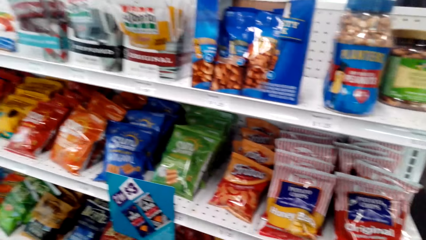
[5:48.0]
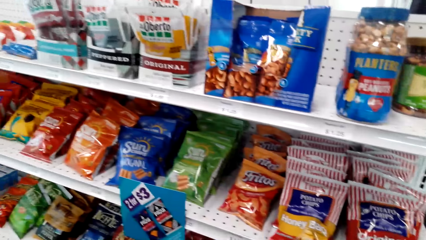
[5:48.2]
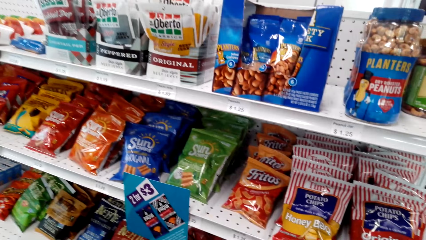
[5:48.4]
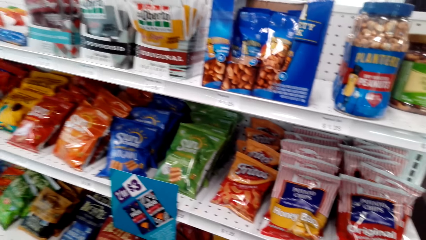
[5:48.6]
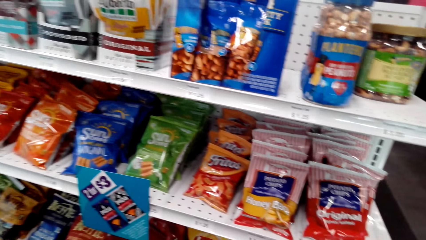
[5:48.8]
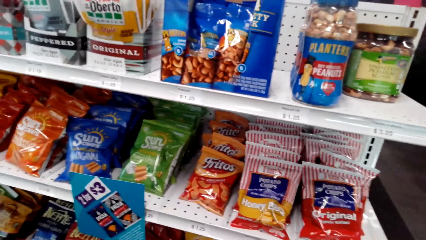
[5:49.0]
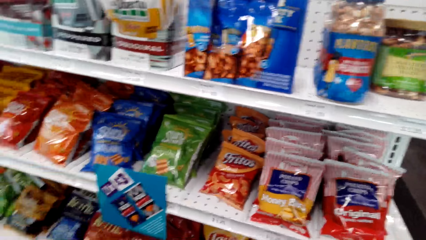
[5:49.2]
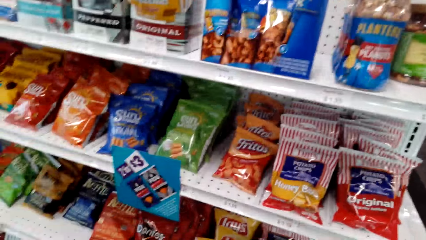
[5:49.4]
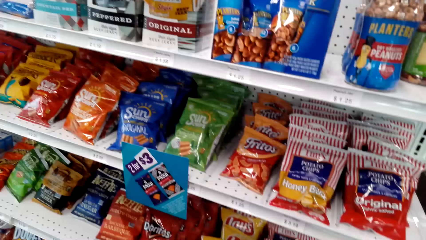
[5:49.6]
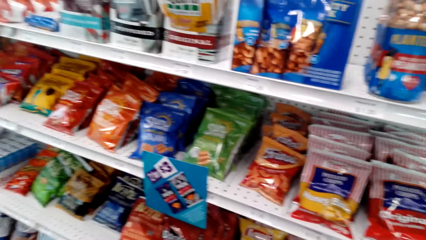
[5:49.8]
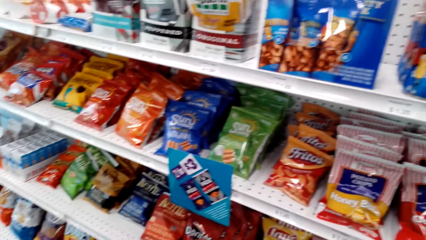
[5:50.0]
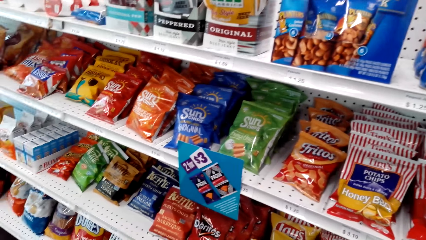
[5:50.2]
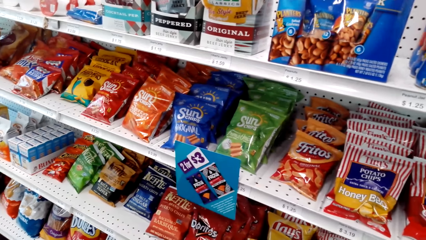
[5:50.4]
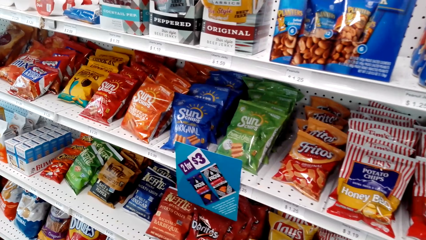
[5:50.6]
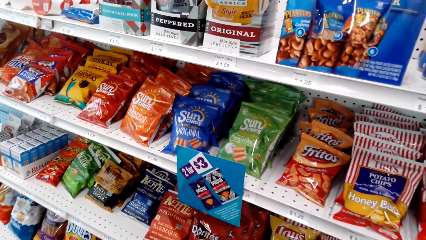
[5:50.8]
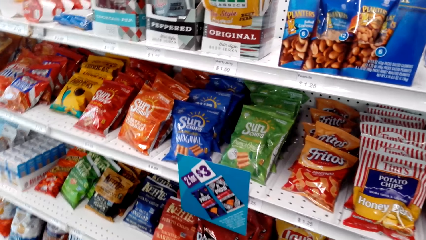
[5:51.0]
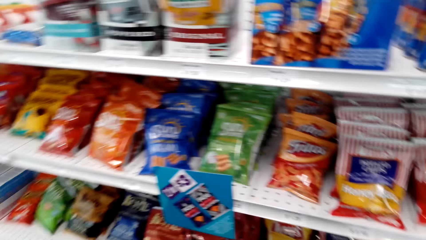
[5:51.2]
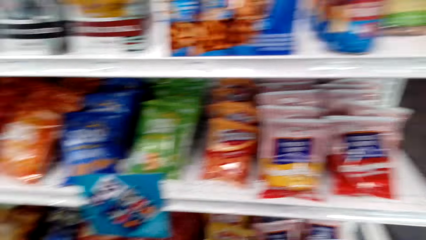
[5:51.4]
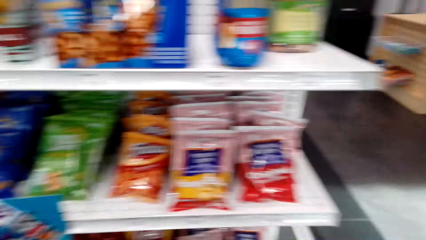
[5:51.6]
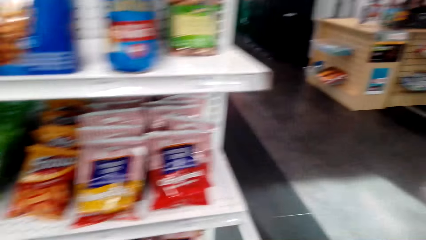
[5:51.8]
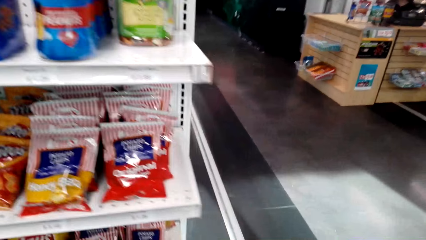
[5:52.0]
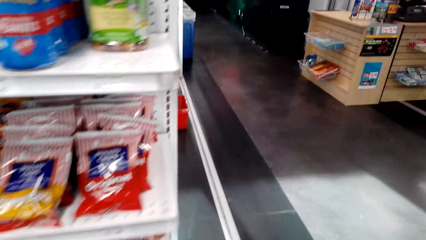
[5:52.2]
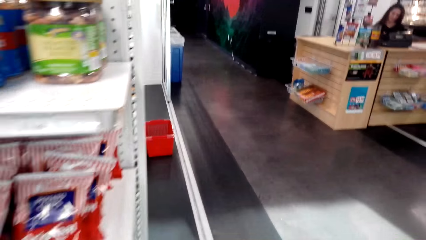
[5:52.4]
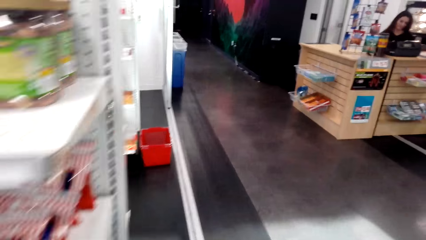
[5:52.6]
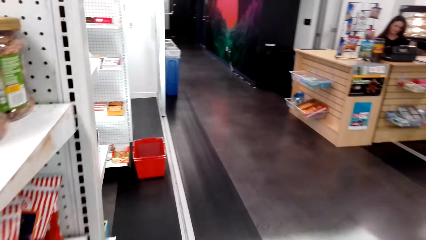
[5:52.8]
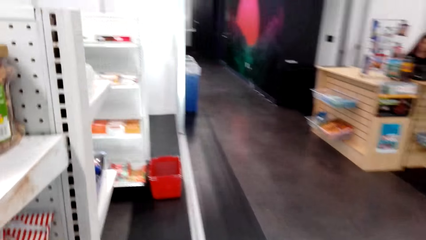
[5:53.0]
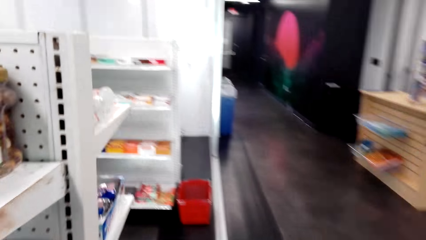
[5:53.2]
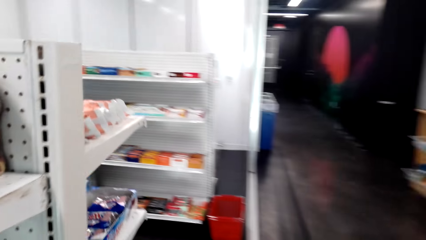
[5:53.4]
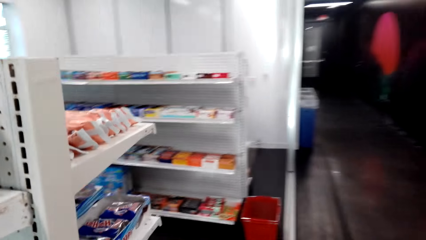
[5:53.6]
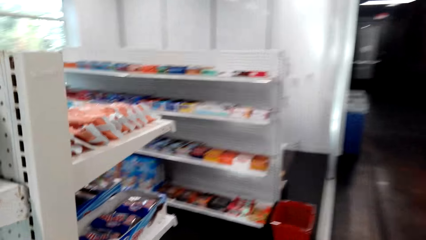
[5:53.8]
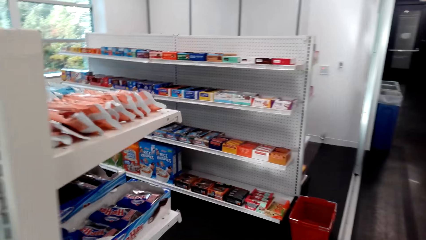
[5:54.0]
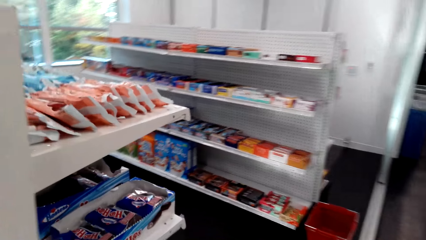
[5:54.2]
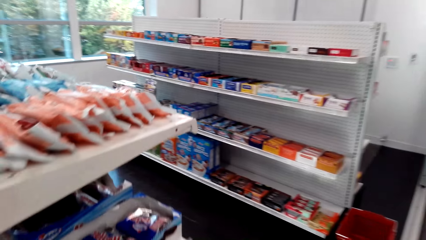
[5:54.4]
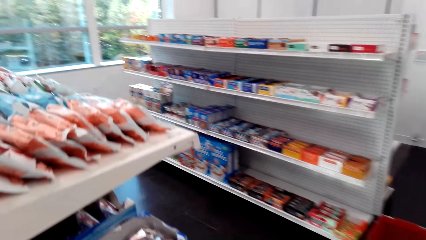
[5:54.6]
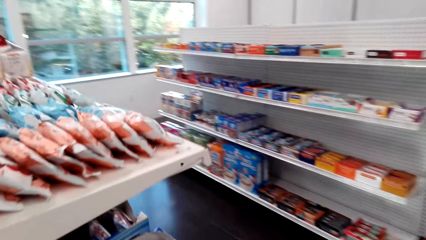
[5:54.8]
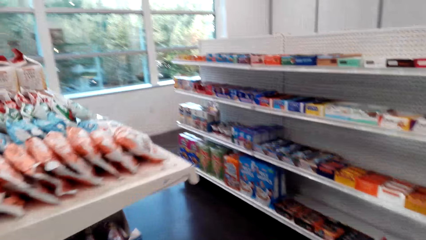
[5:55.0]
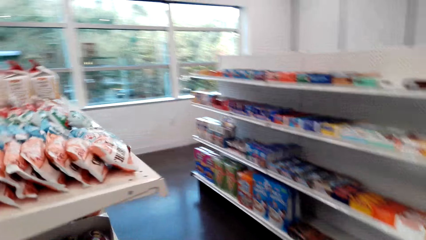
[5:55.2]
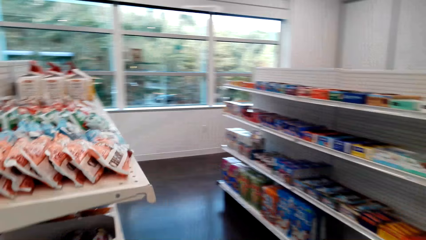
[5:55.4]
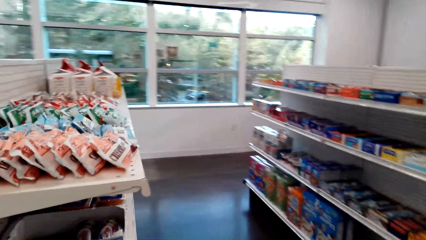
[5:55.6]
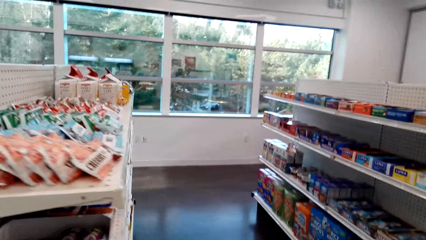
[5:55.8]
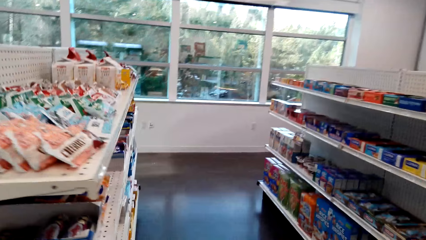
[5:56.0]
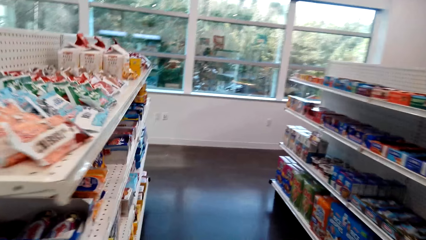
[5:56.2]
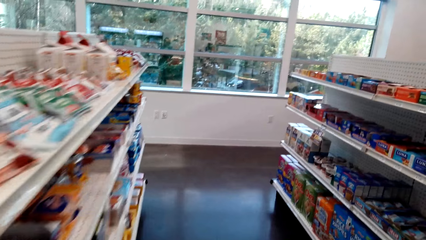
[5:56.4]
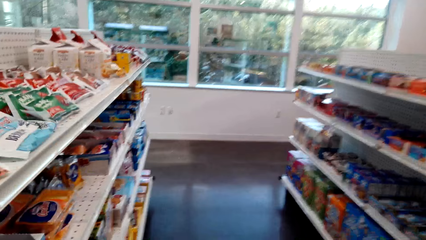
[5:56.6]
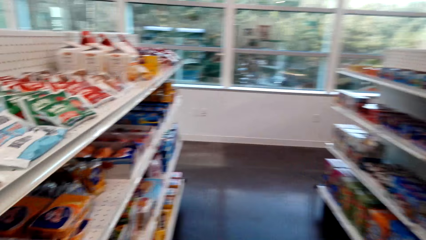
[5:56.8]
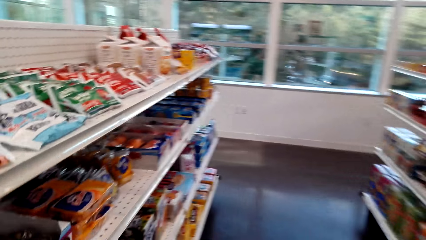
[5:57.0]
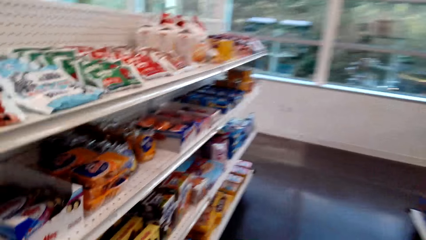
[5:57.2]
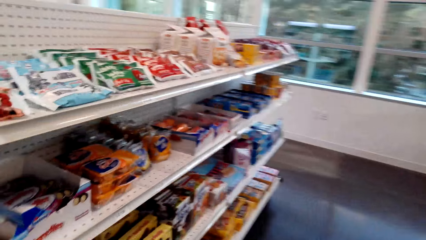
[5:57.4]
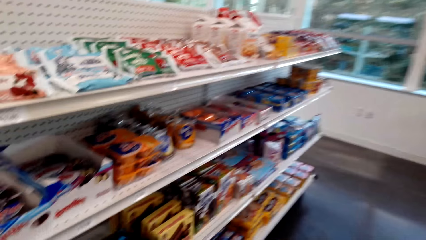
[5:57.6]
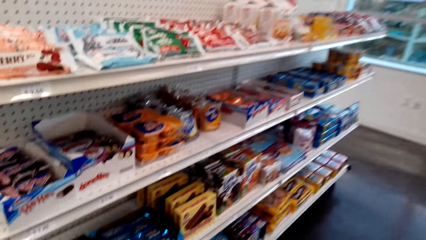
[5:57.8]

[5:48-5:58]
The camera wearer looks around. A lady sits at the cashier. The camera wearer walks around the room.

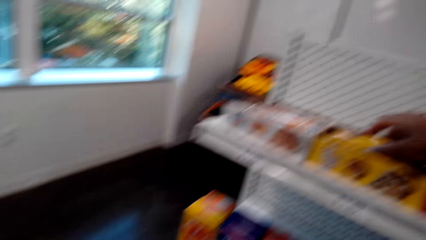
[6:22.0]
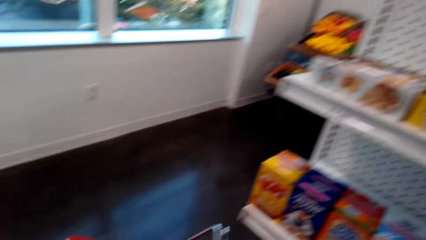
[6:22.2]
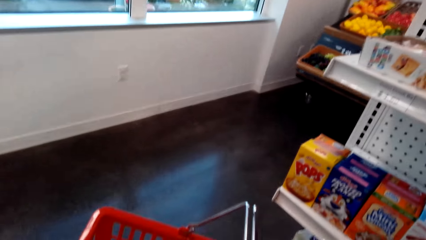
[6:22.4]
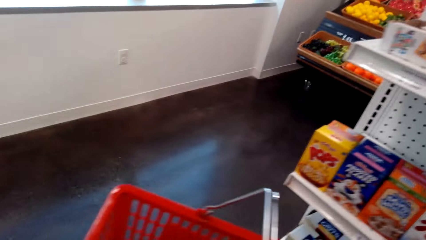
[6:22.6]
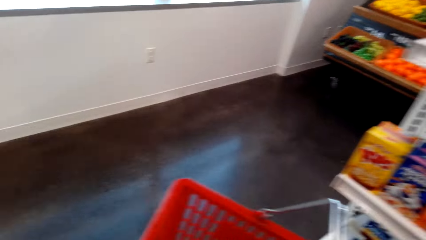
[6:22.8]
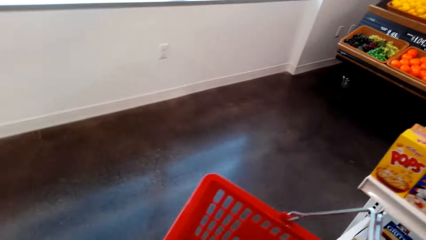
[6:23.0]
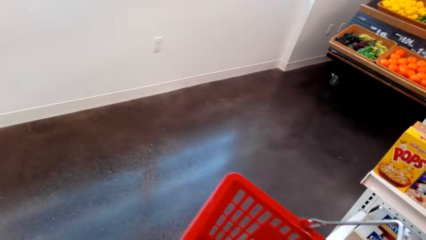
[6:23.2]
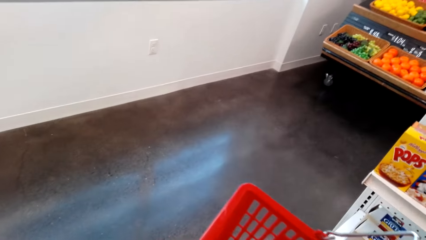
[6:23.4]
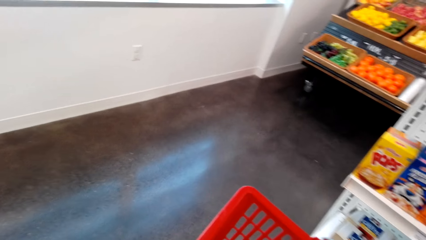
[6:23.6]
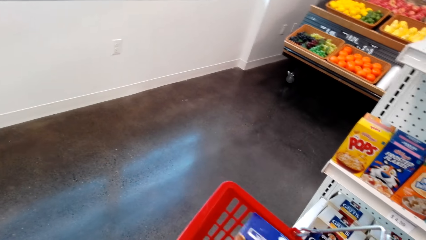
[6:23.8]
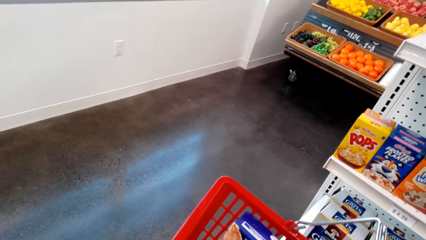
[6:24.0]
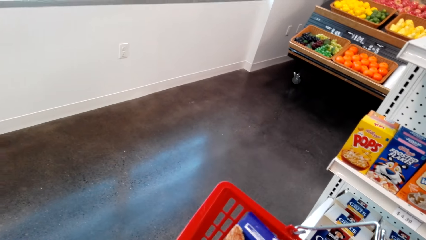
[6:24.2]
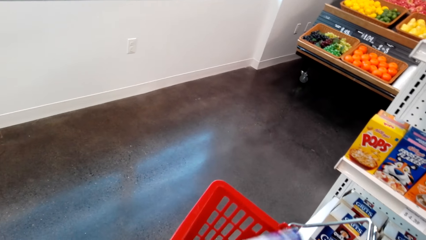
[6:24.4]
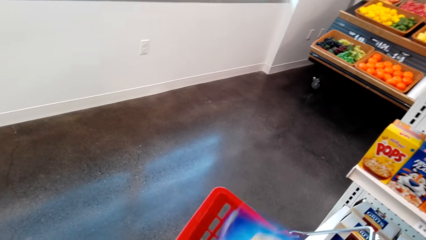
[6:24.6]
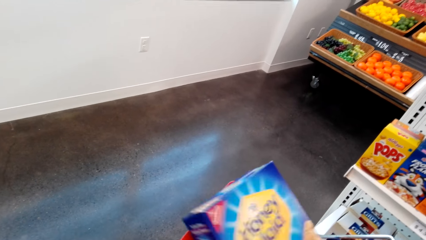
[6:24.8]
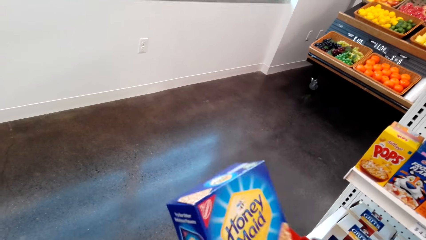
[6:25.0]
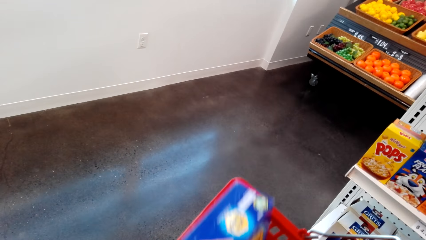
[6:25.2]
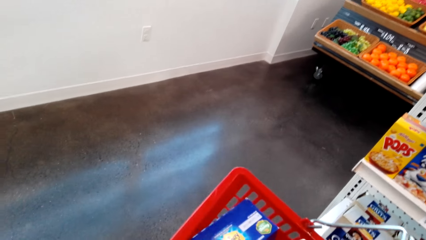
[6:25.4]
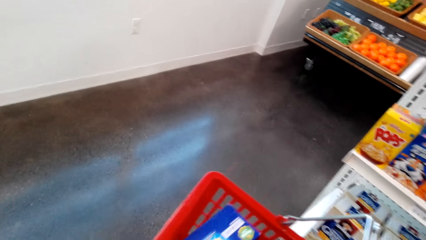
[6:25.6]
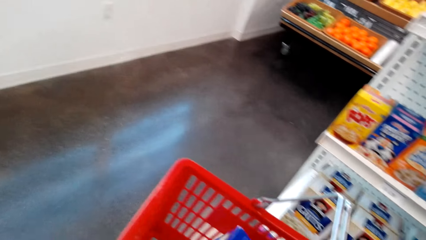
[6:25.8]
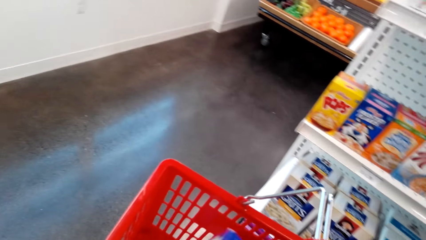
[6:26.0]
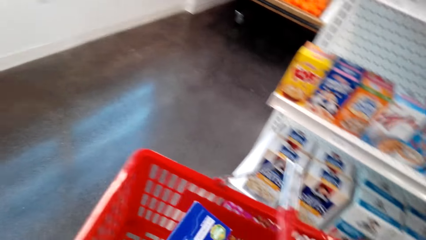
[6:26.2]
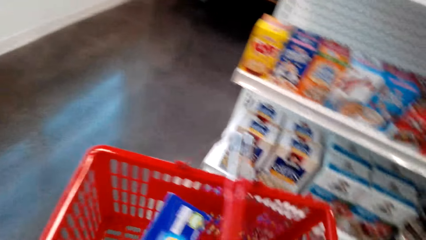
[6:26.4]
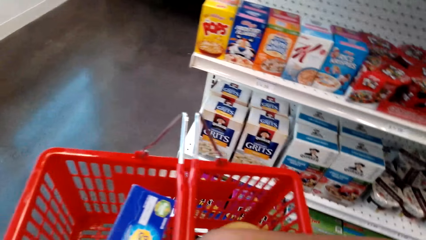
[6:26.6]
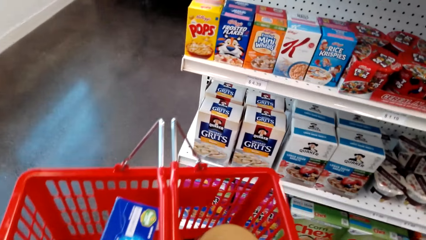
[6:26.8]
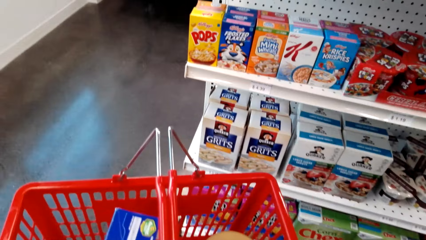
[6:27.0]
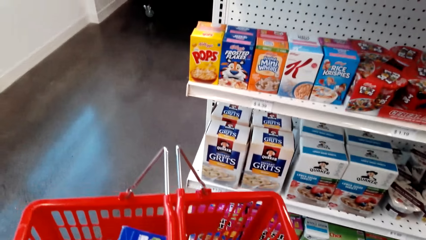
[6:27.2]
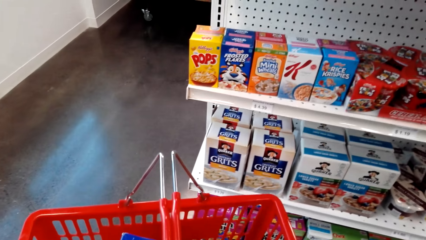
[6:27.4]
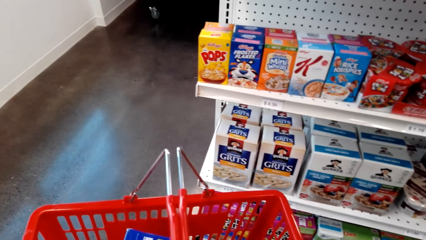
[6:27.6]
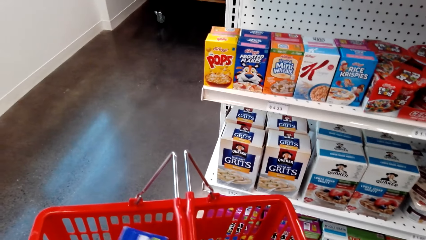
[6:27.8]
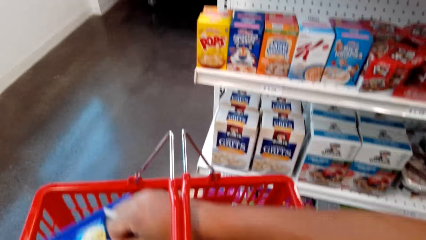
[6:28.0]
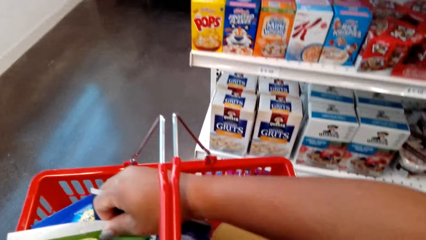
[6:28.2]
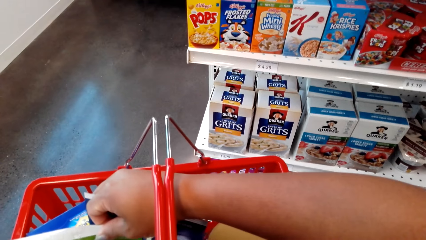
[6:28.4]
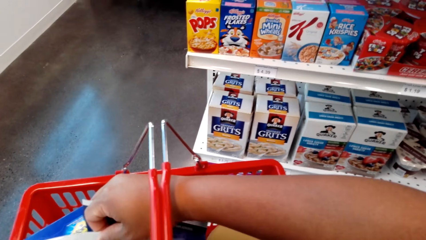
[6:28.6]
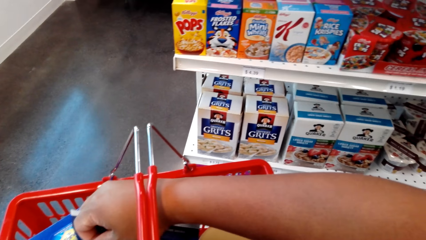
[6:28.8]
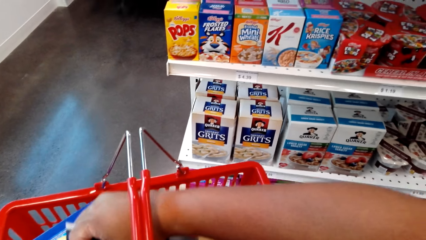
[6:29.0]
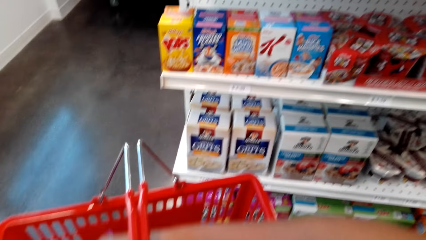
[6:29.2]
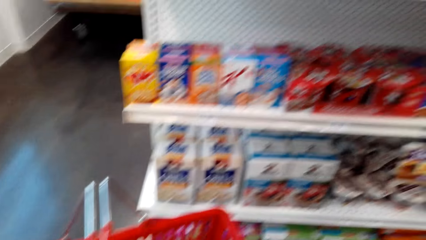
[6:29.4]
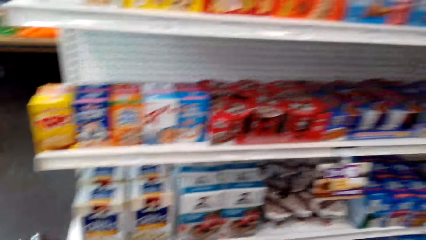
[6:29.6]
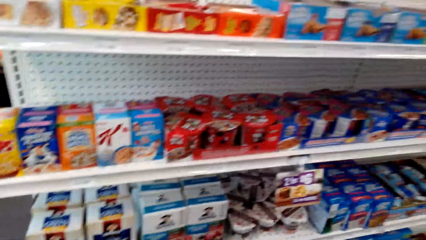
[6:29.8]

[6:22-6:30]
The camera wearer places something on the shelf. They turn the Honey Maid box. They put something in the shopping basket. They walk around the supermarket.
